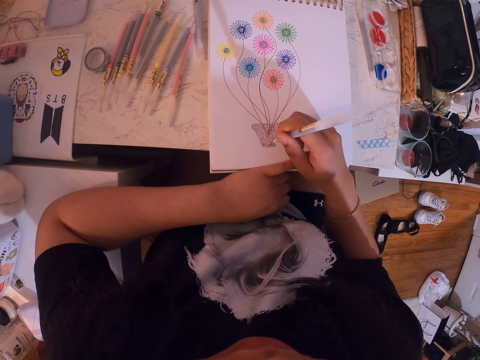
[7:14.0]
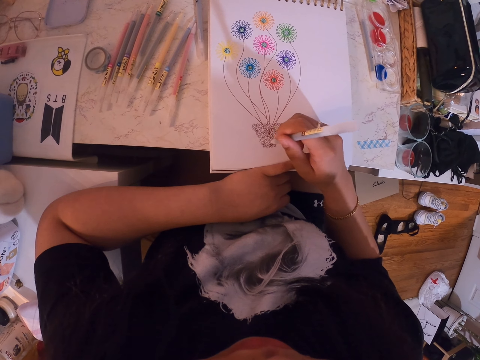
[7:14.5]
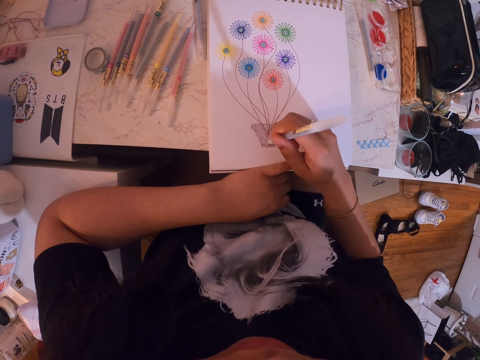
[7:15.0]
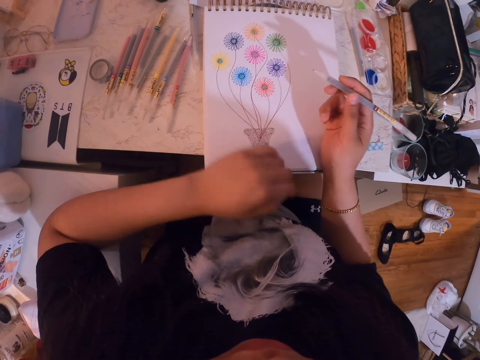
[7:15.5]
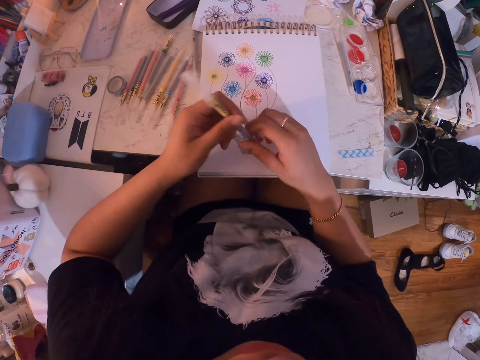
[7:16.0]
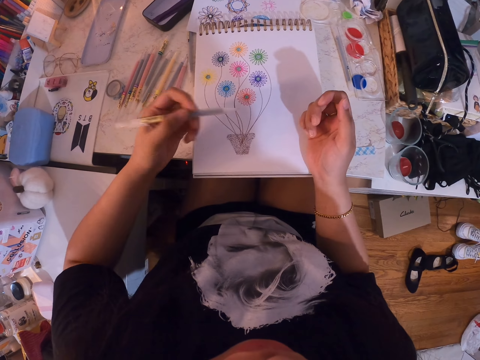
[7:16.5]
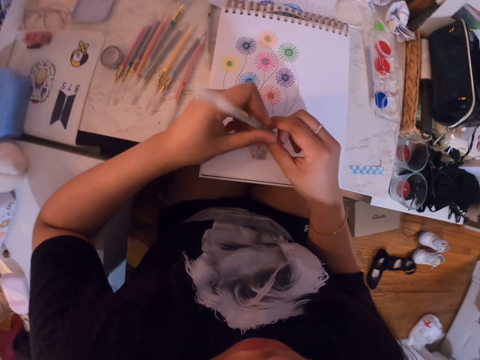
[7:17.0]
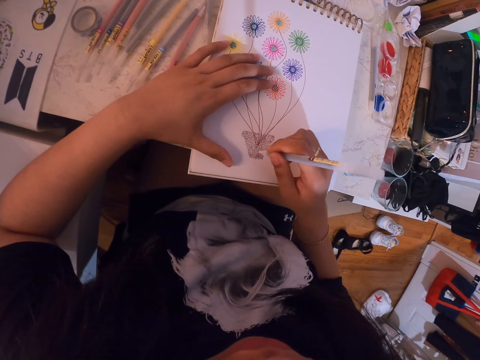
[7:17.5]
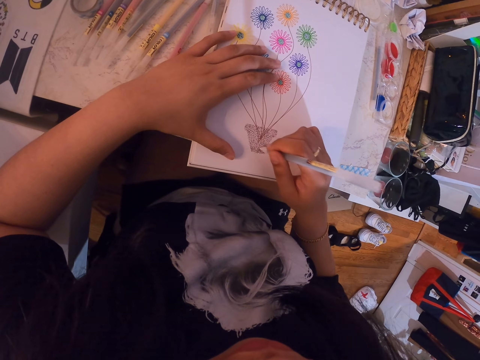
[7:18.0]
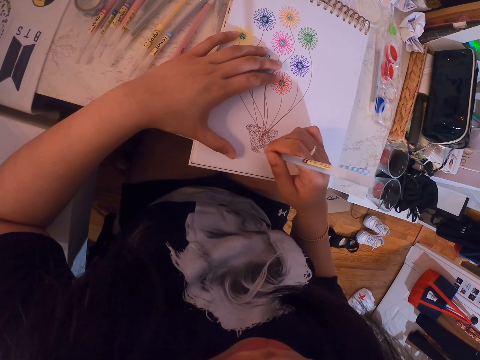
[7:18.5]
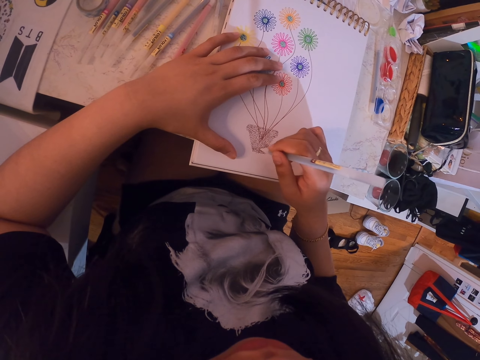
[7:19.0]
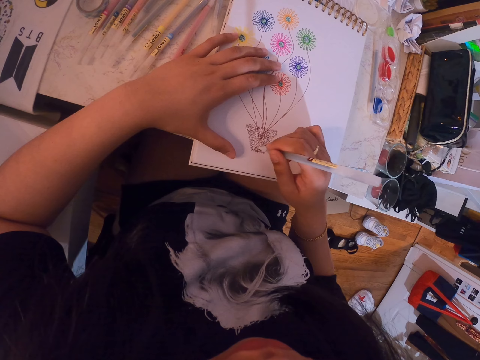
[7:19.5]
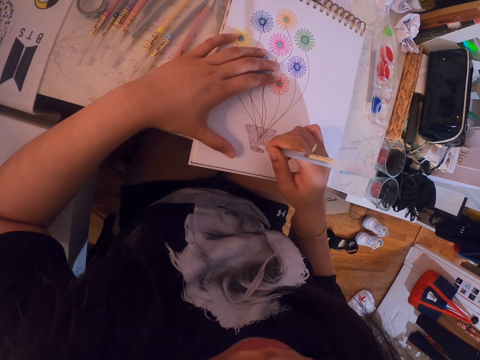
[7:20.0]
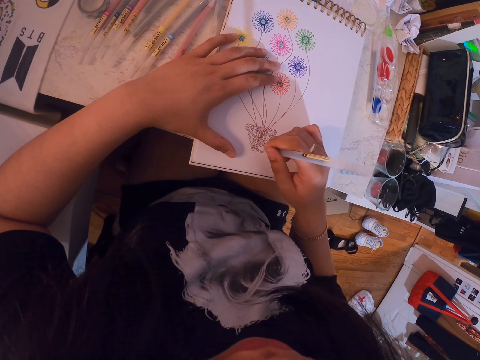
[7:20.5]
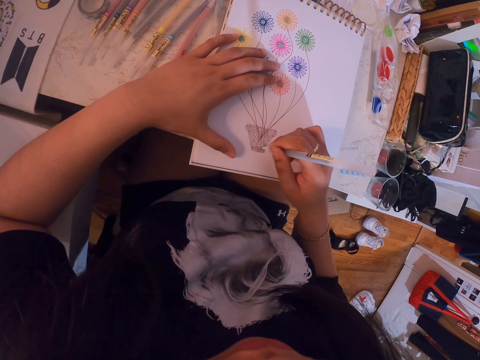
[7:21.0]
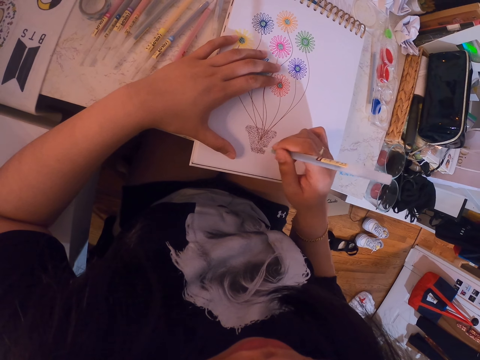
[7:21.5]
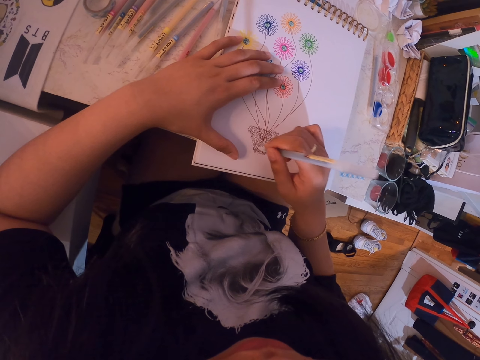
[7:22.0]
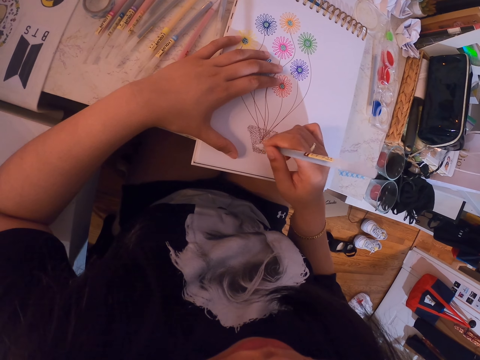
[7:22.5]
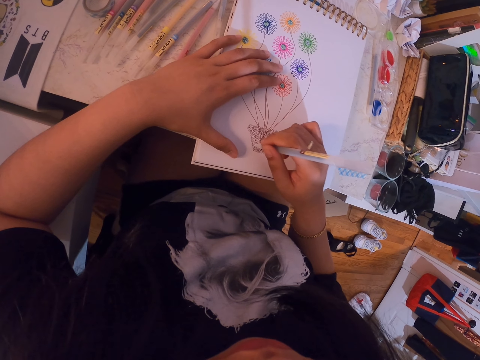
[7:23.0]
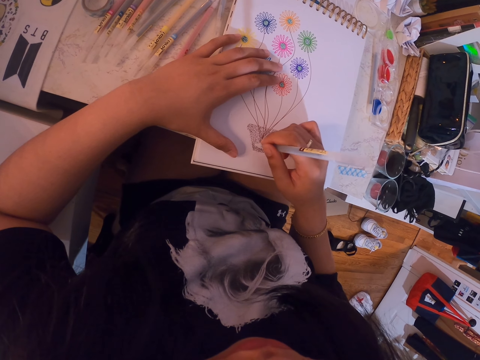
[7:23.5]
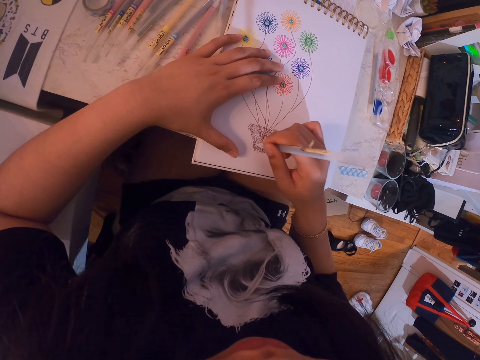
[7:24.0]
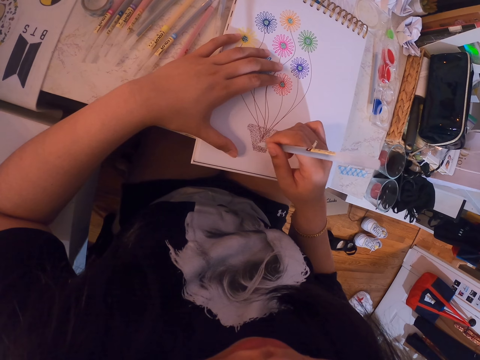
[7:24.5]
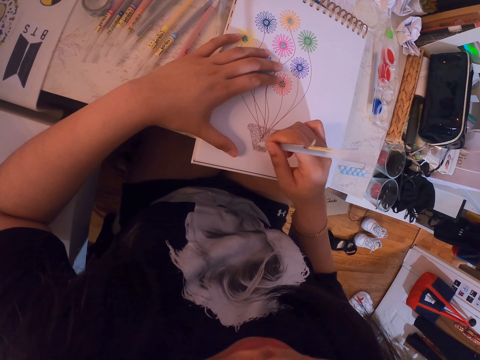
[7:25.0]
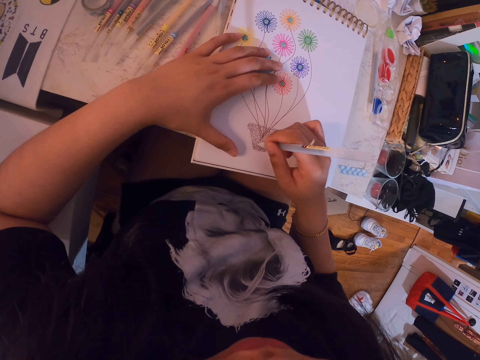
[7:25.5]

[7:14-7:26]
The camera wearer moves the pen to the left hand. They move the pen to the right hand. They shade the diagram on the book with a color pen.

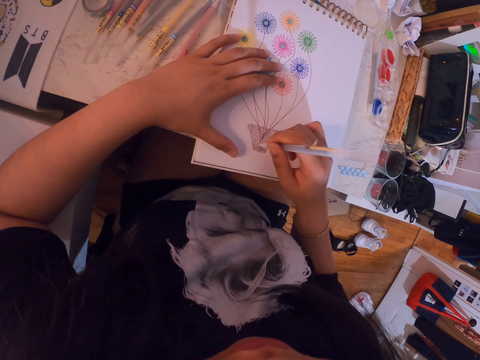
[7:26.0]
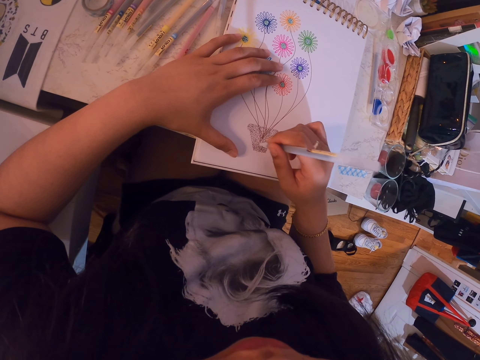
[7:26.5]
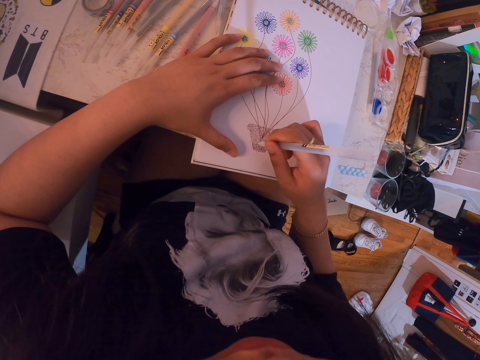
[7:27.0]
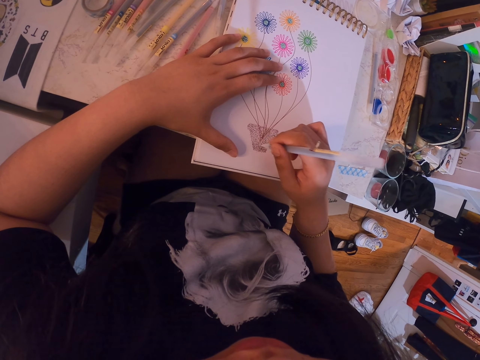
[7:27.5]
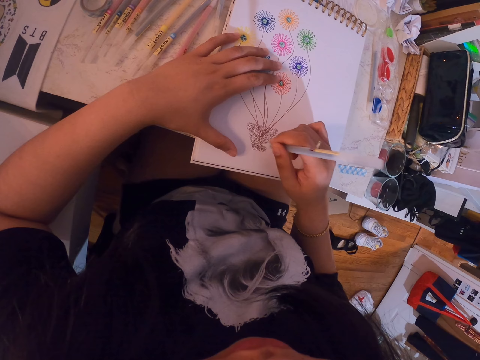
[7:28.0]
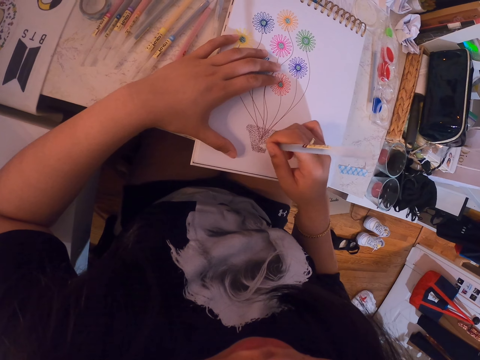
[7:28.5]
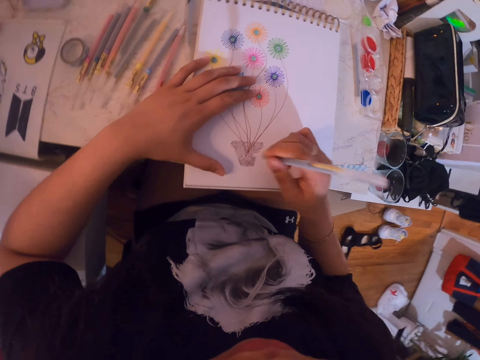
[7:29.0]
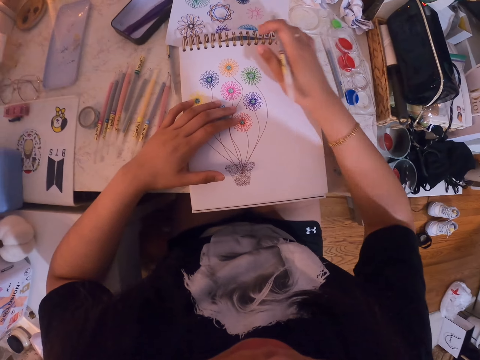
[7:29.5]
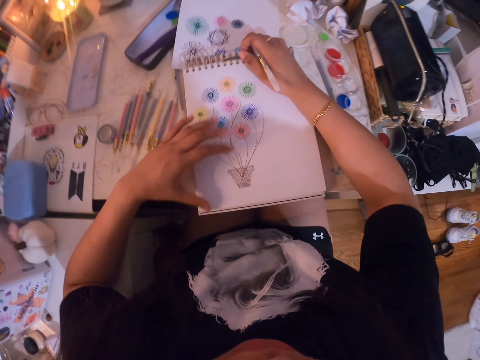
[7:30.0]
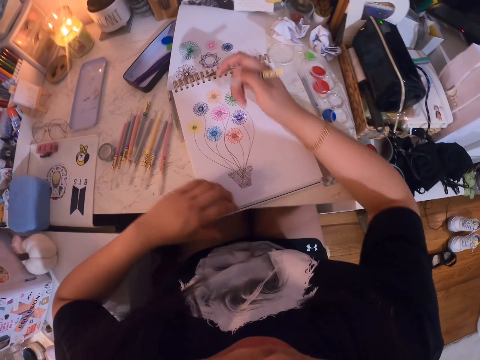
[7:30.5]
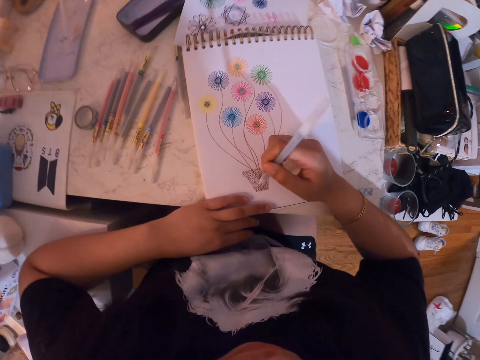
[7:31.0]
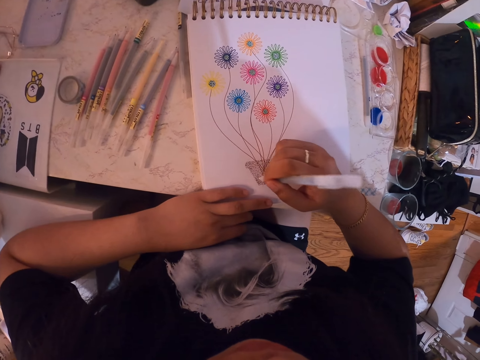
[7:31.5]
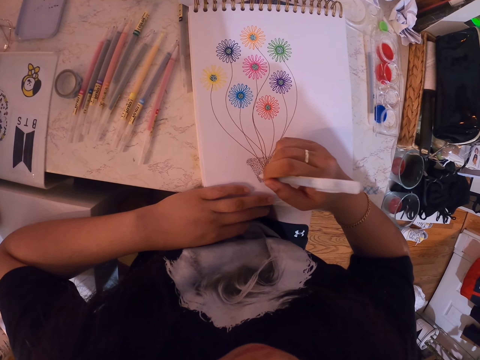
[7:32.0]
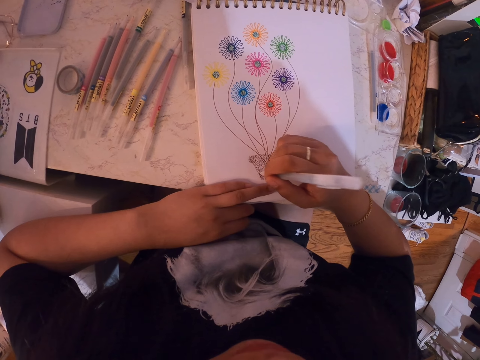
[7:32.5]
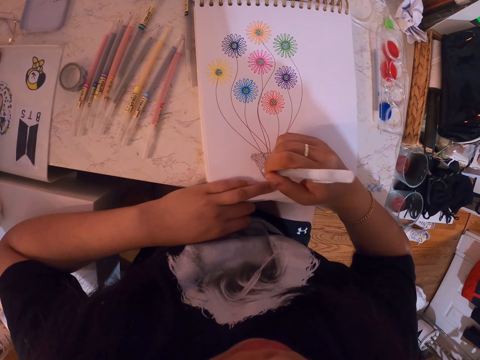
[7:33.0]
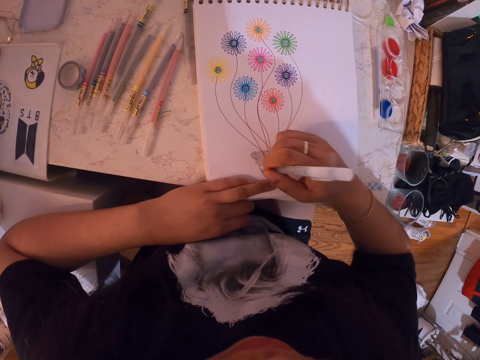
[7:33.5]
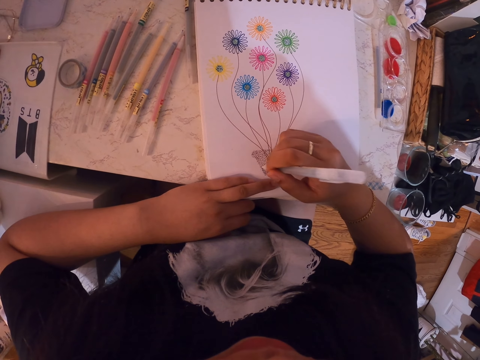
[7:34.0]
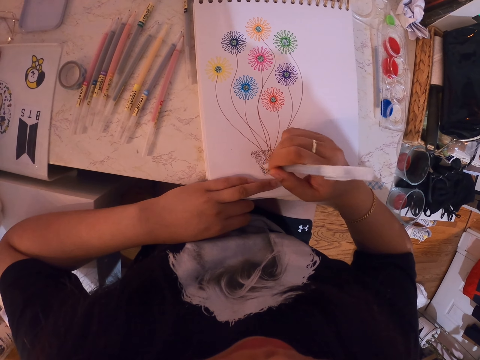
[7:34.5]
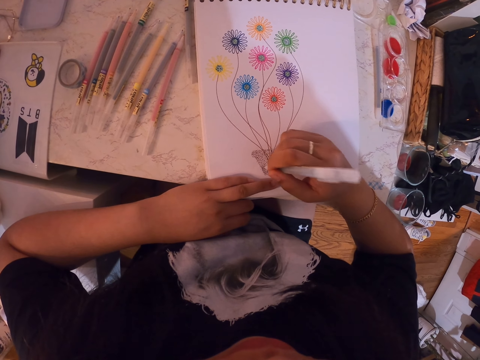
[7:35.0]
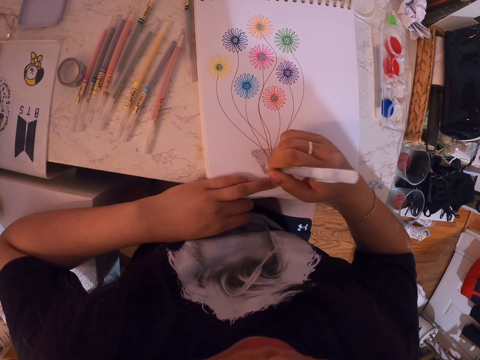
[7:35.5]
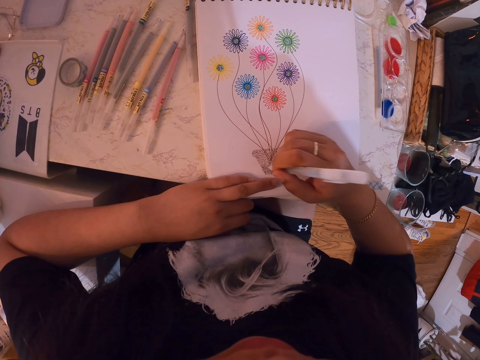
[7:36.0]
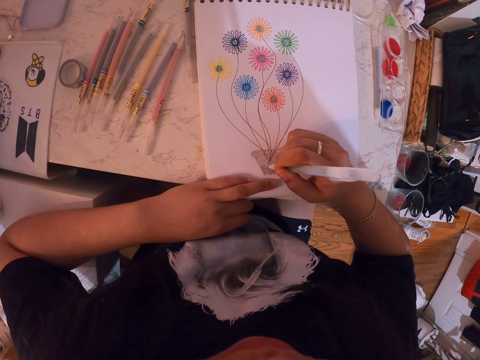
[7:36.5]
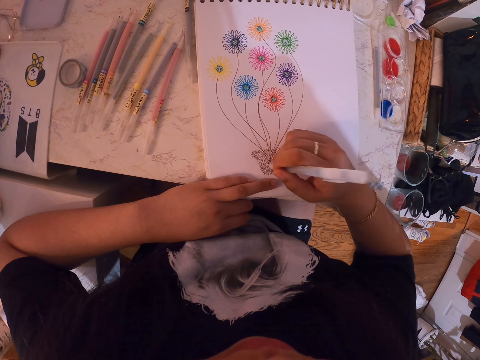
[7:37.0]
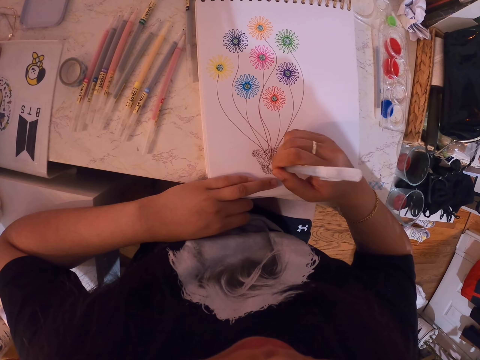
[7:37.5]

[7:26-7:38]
The camera wearer moves the book. They shade the diagram on the book with a color pen.

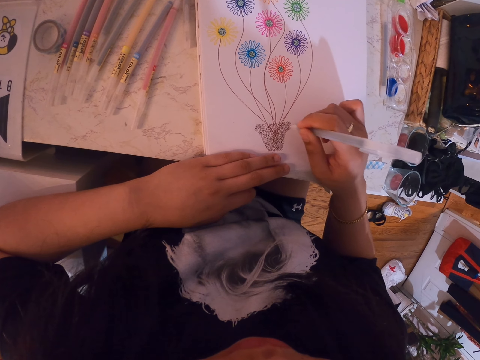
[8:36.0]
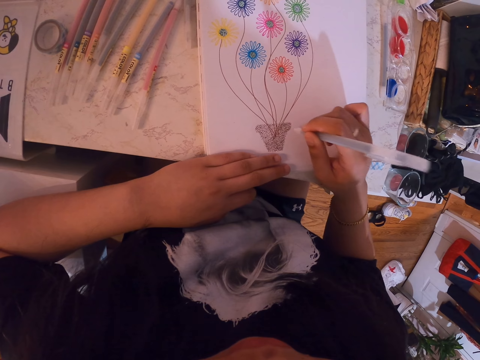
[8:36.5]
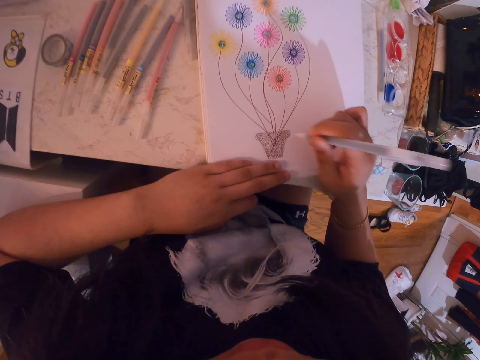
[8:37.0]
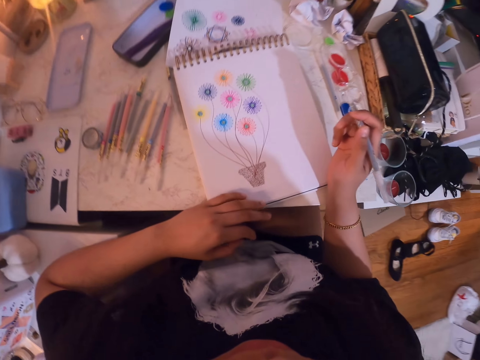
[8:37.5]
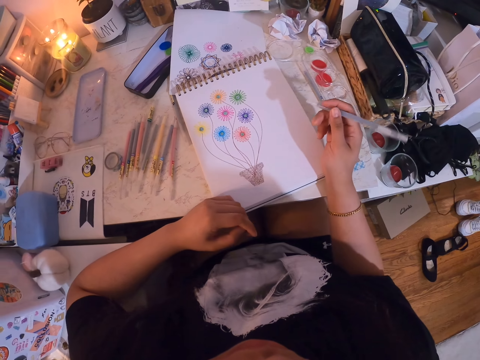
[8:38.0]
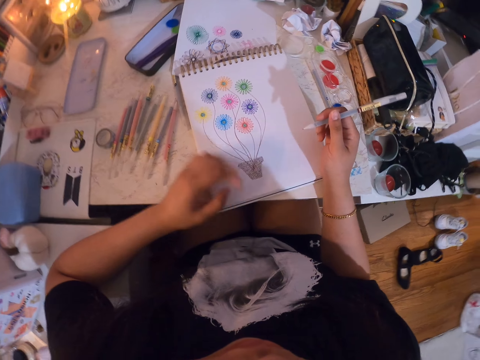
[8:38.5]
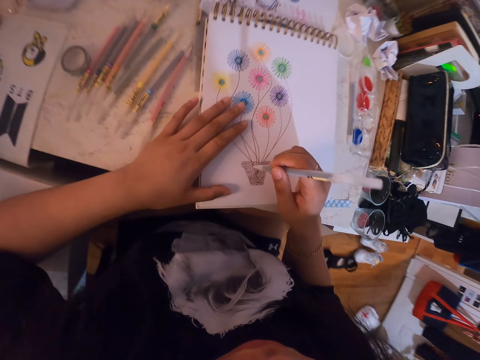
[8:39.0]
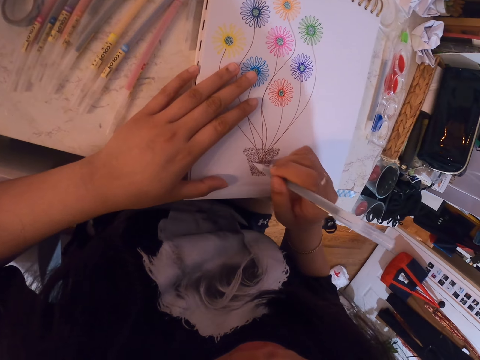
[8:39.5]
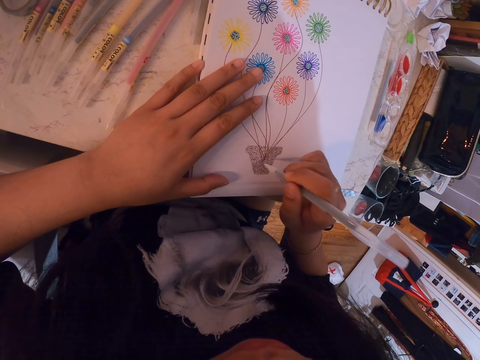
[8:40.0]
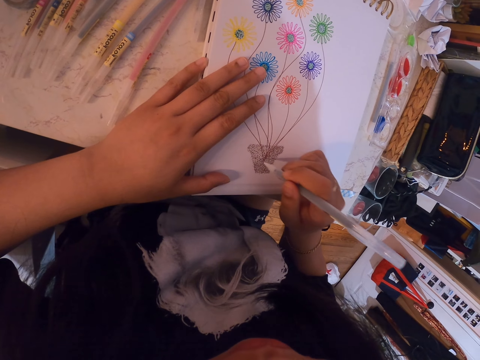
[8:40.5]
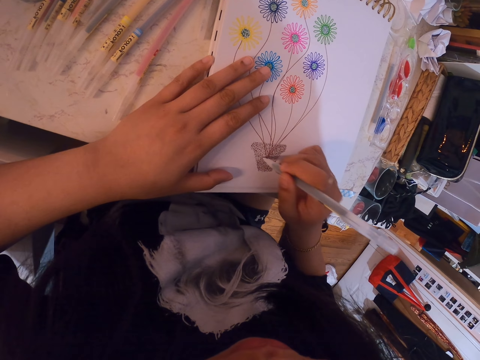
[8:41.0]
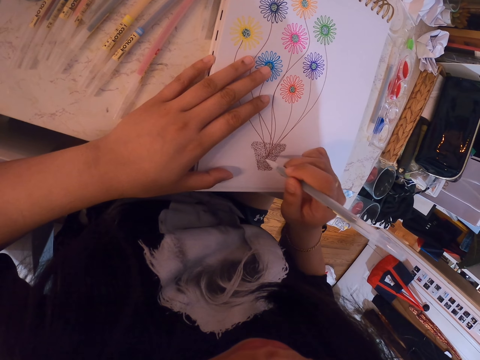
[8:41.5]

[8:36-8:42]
The camera wearer stops drawing. He moves his left hand. He draws on the book. He touches the book.
